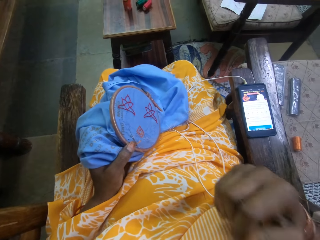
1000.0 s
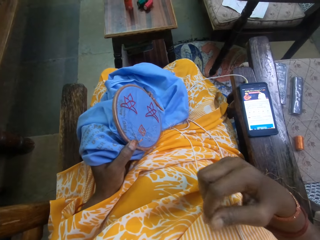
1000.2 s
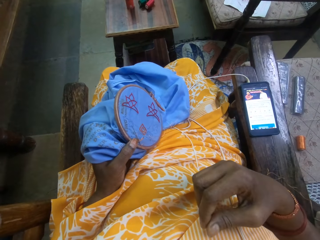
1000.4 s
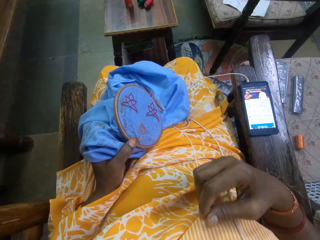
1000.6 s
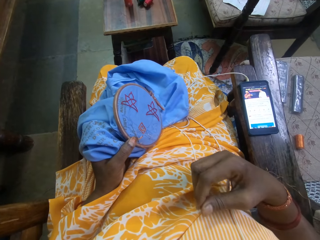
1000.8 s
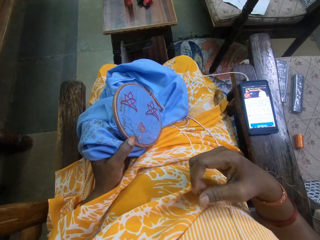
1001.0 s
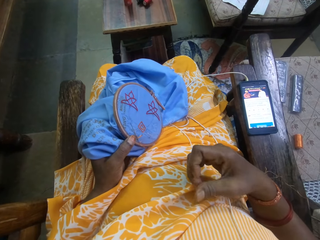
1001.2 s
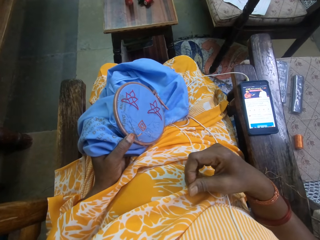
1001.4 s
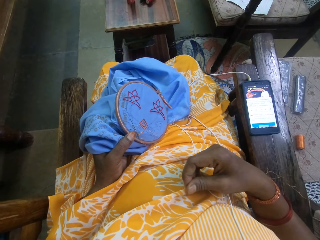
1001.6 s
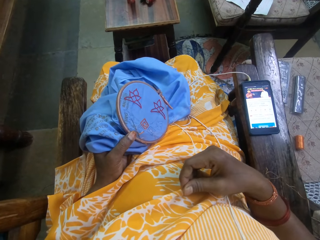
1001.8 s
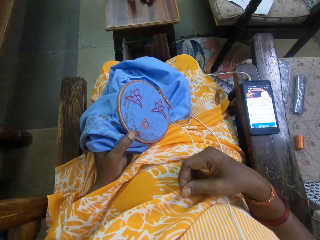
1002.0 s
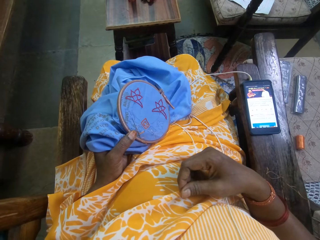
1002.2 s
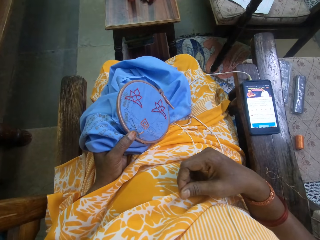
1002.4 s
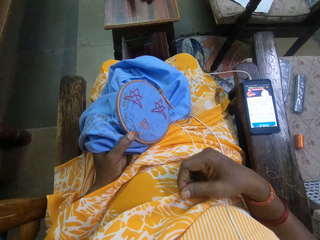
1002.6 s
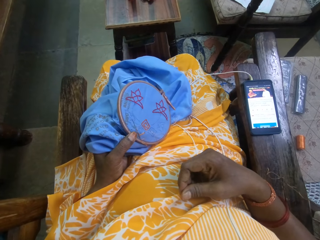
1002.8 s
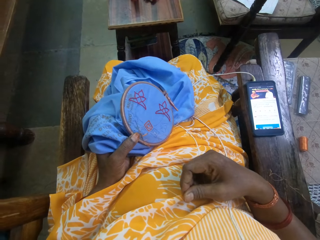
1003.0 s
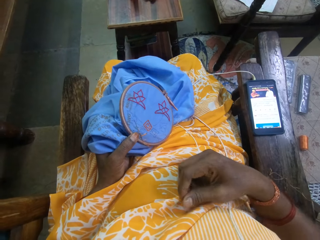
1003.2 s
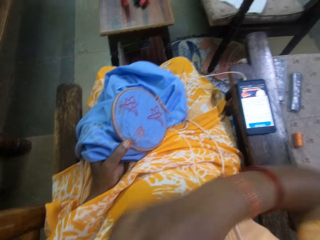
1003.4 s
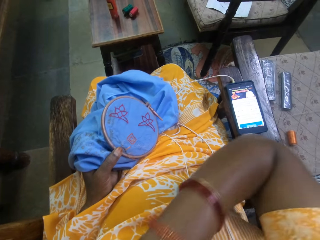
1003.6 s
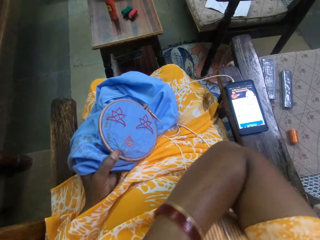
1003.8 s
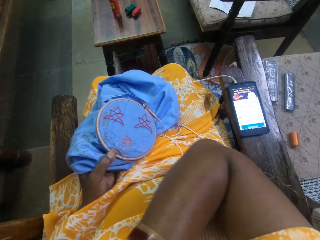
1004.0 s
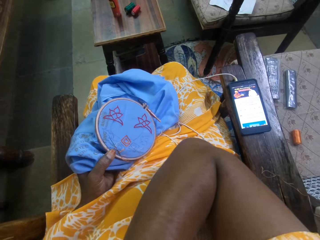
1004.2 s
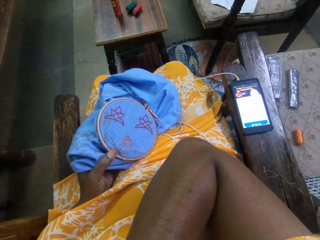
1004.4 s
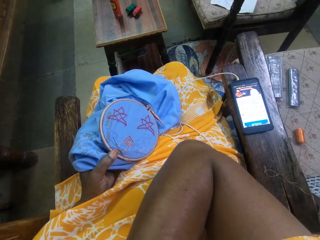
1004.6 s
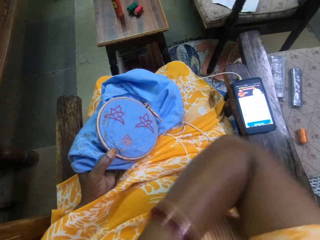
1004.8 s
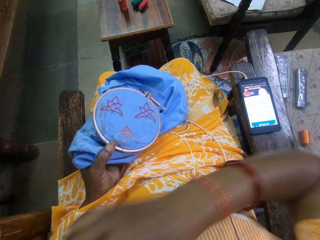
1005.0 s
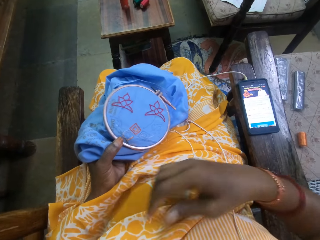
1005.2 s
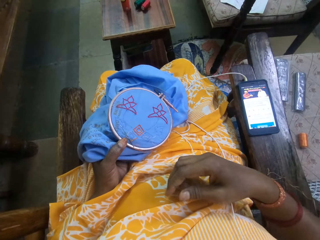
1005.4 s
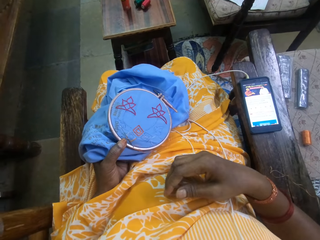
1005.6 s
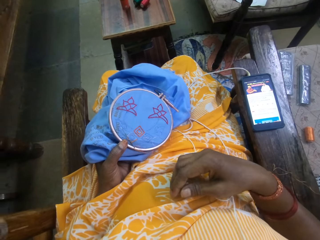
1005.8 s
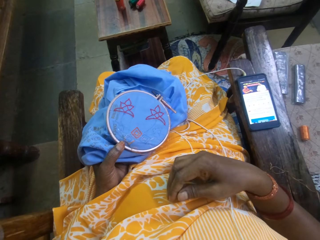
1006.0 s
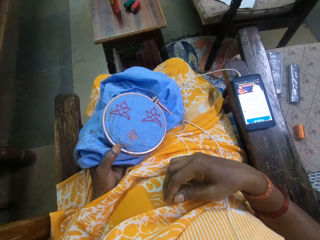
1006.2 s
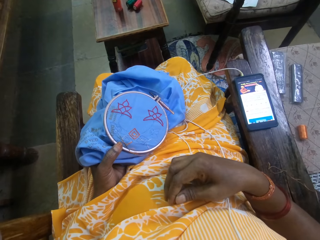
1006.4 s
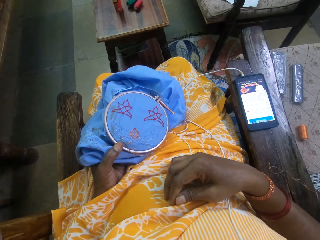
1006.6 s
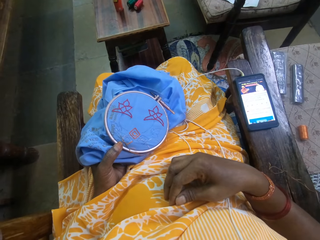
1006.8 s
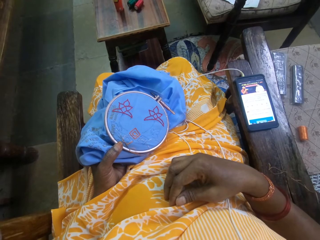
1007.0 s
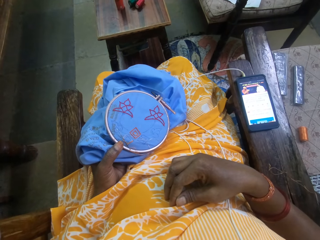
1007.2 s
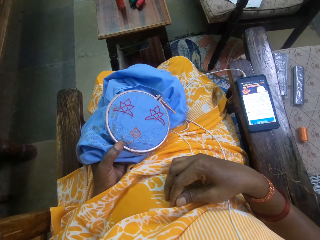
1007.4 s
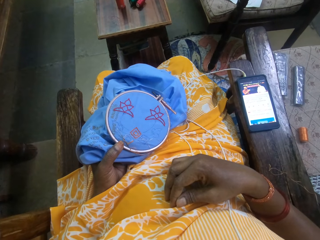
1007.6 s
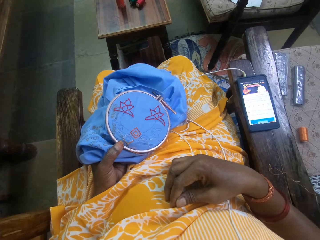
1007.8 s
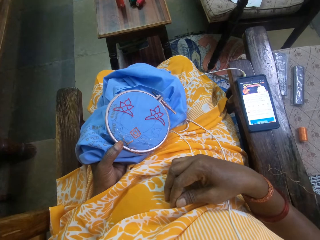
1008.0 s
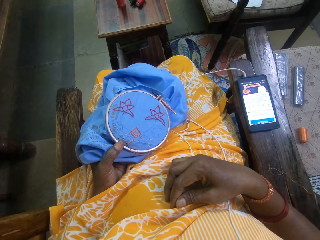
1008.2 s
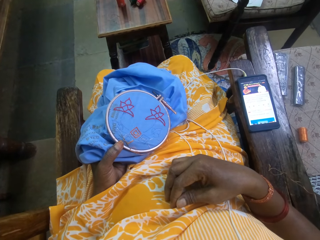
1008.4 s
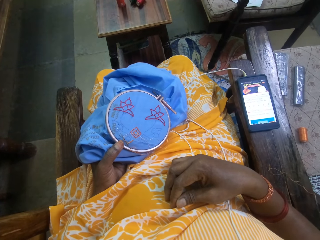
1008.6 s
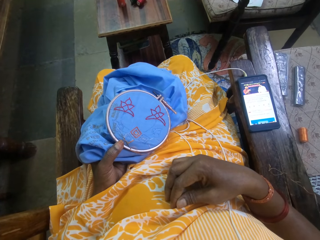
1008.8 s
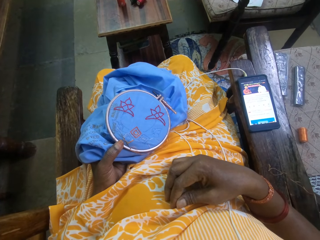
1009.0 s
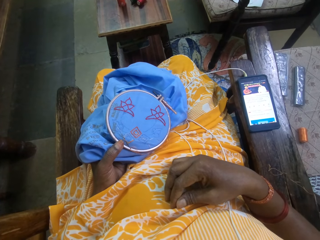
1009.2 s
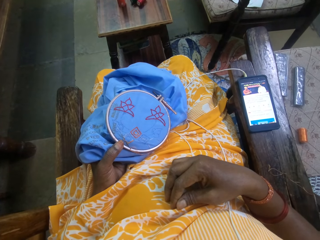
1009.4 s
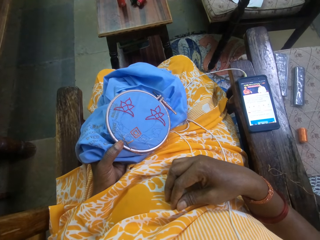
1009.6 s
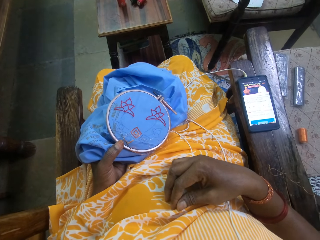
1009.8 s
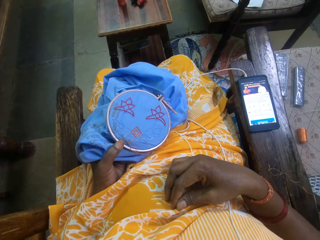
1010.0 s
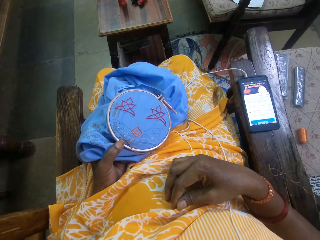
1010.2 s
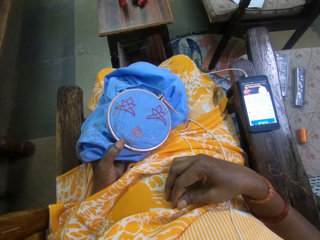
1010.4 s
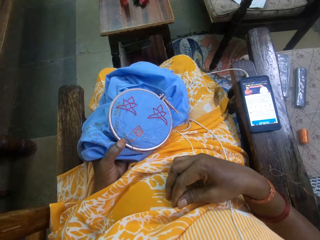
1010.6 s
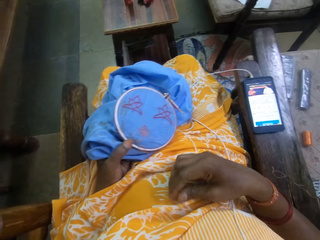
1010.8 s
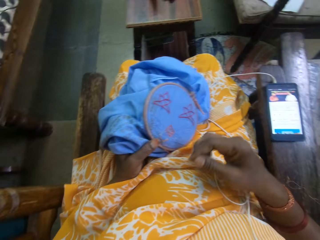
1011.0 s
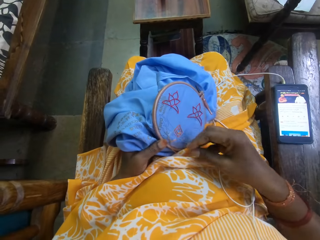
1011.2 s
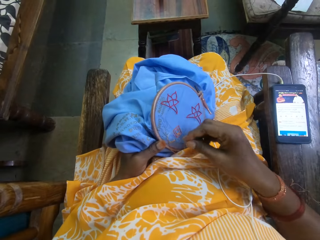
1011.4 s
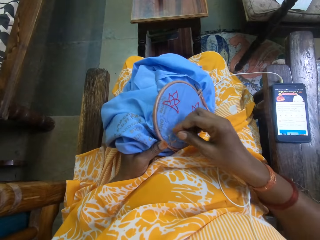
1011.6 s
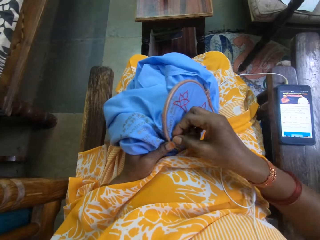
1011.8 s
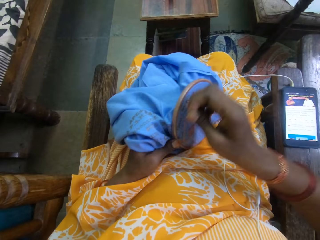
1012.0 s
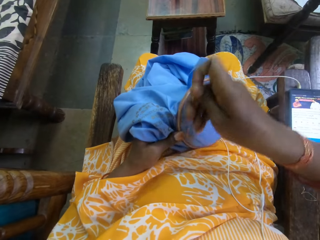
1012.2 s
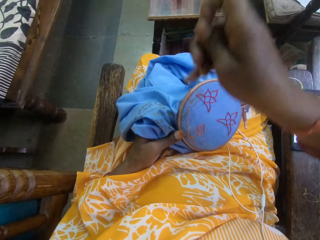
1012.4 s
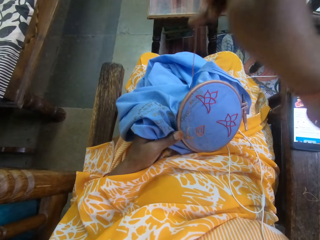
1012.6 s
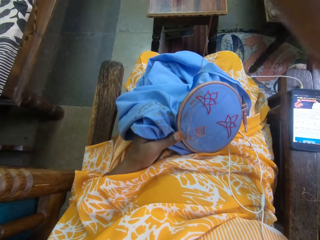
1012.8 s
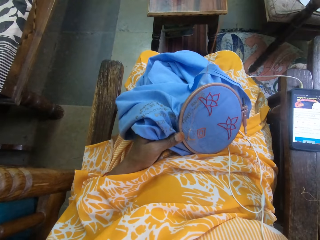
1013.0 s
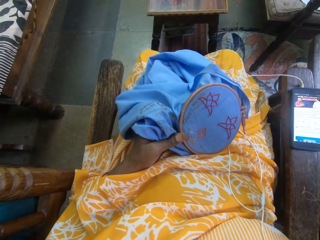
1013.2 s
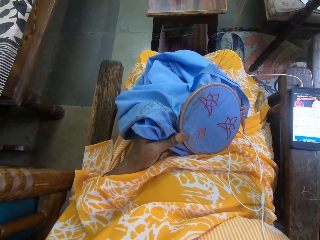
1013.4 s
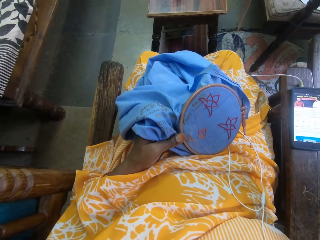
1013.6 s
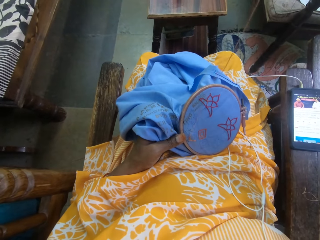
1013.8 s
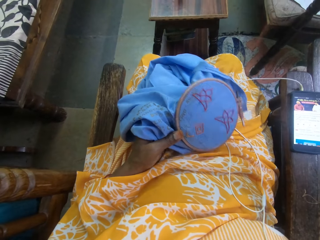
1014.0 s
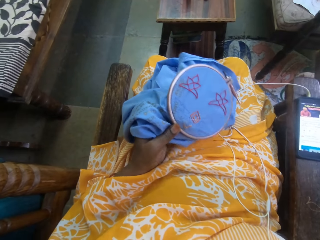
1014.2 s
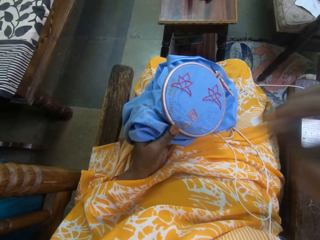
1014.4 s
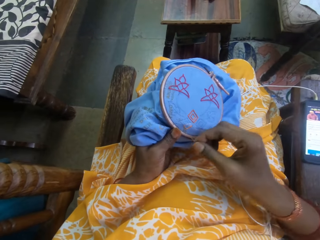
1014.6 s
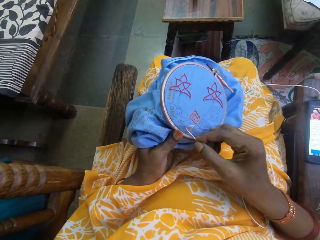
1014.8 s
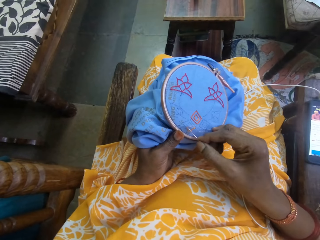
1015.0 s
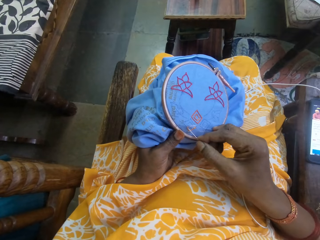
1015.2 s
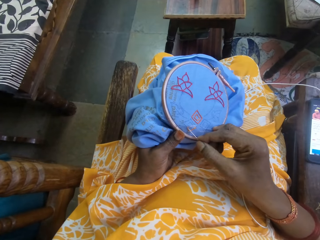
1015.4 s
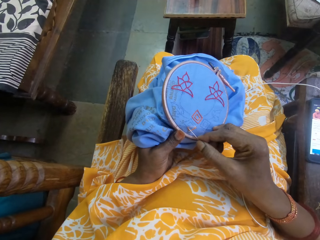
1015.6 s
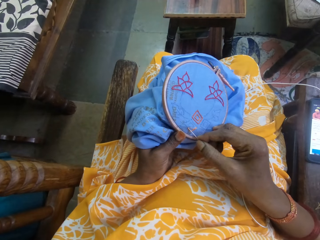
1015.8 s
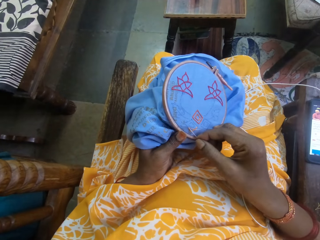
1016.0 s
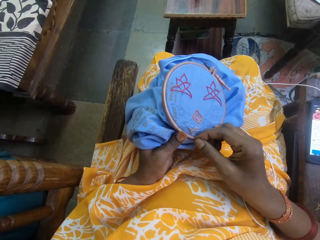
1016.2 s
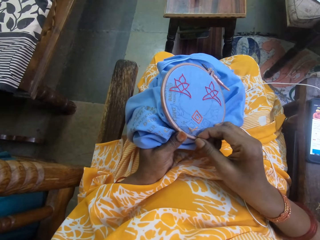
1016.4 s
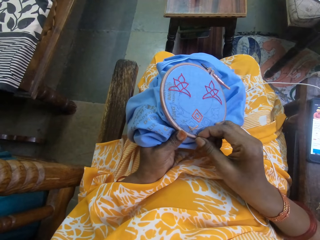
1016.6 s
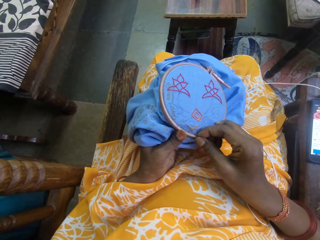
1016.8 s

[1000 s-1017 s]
The camera wearer watches a video via the phone. They adjust the garment. They watch the video via the phone. They sew a decoration using a sewing needle.

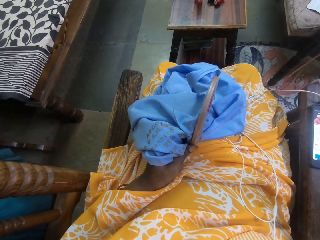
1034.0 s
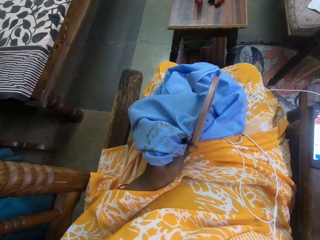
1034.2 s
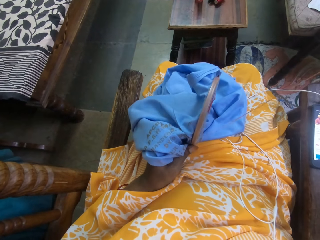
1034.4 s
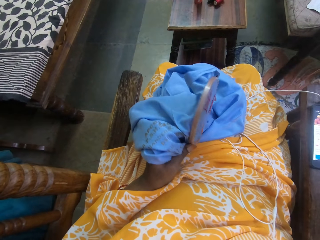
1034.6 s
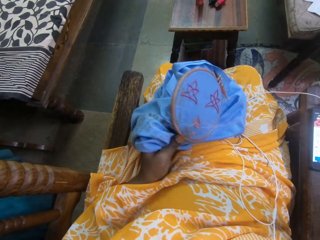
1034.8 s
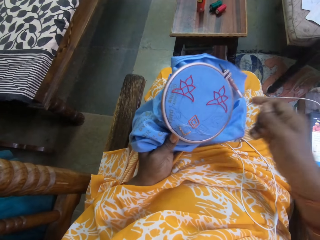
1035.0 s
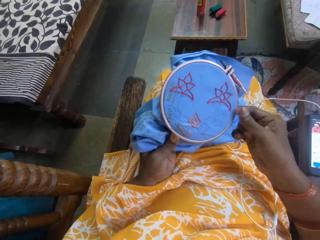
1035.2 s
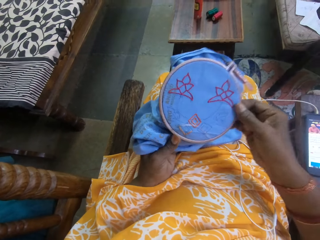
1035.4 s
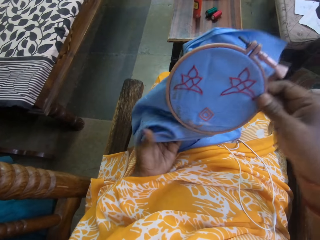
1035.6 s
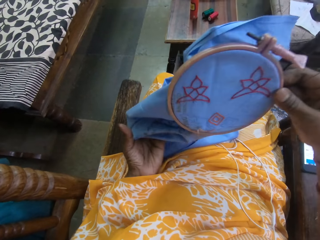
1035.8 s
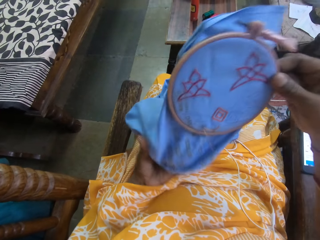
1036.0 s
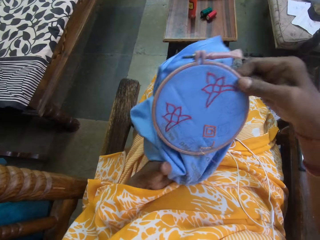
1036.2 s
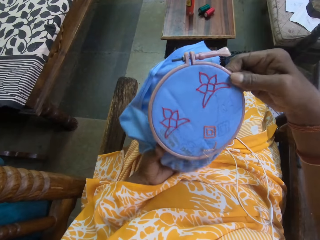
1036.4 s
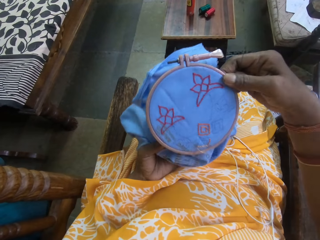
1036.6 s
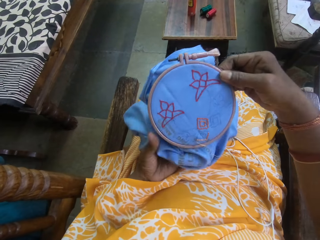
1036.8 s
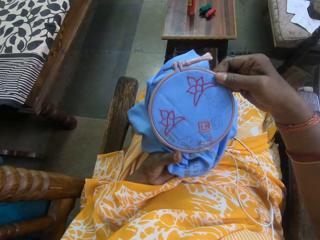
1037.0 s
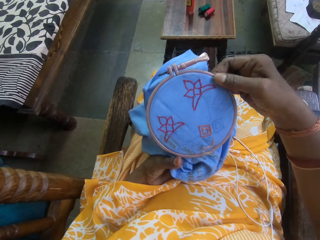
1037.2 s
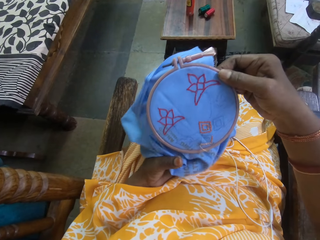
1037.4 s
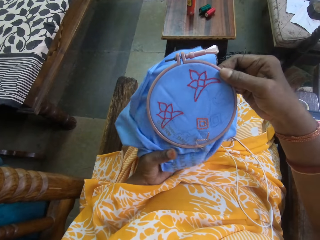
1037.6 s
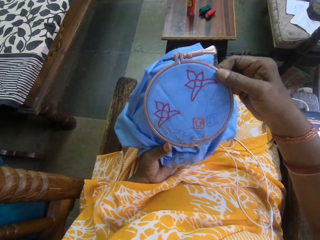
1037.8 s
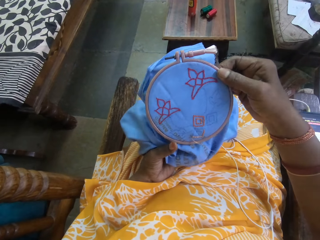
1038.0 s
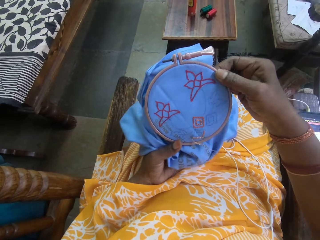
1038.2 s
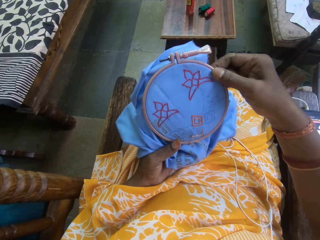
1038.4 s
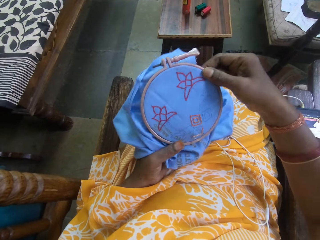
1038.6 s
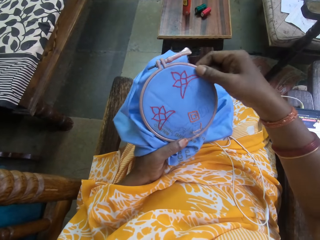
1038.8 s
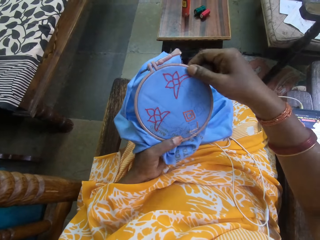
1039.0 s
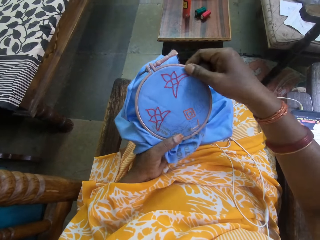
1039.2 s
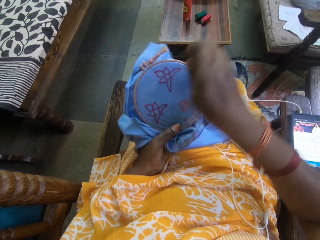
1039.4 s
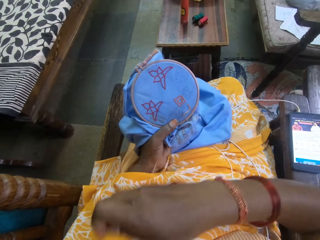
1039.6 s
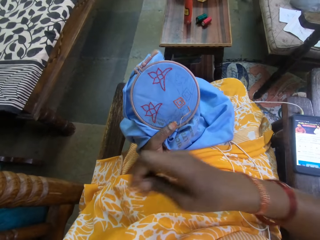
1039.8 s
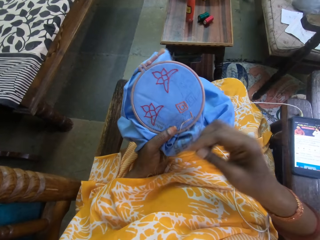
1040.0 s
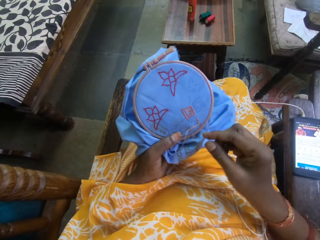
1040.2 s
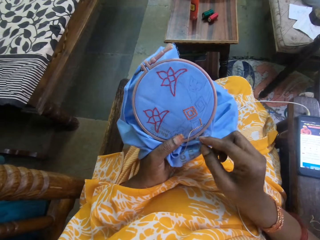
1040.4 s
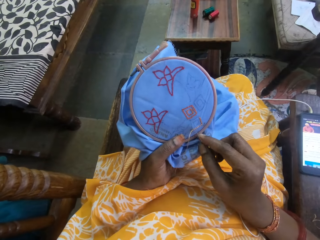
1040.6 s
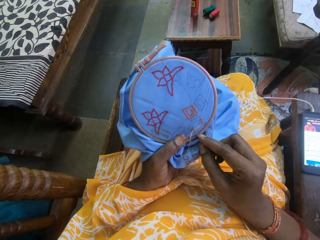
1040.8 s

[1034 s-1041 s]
The camera wearer adjusts the decoration.
